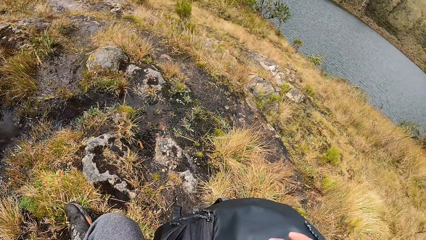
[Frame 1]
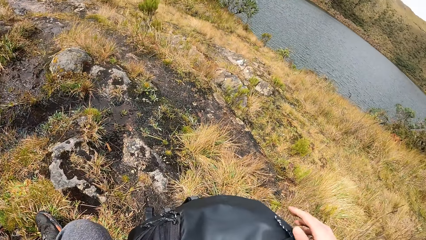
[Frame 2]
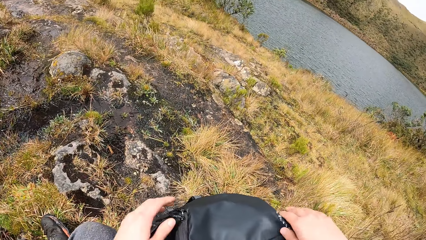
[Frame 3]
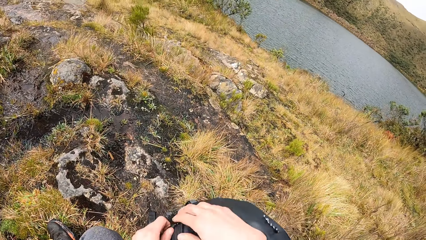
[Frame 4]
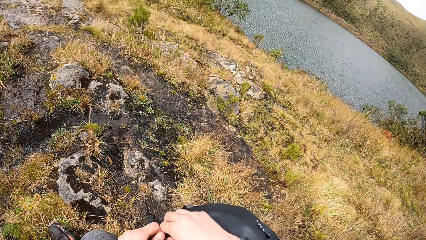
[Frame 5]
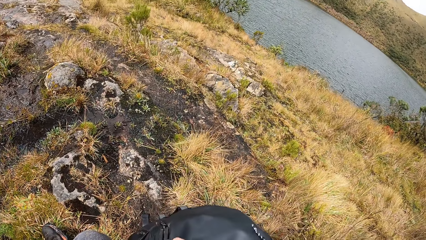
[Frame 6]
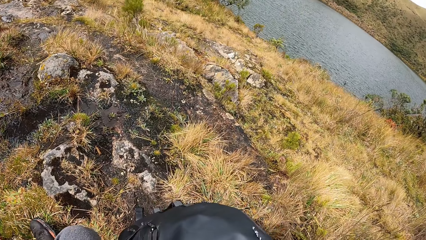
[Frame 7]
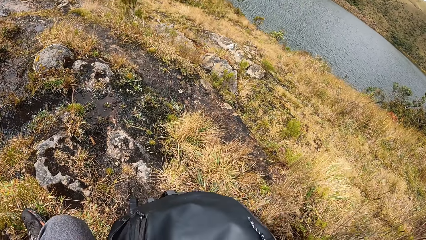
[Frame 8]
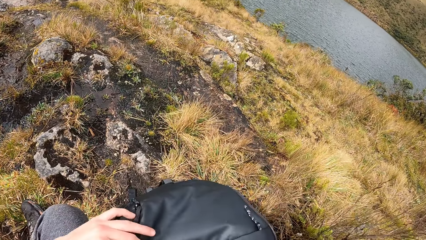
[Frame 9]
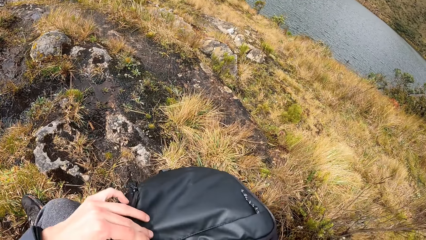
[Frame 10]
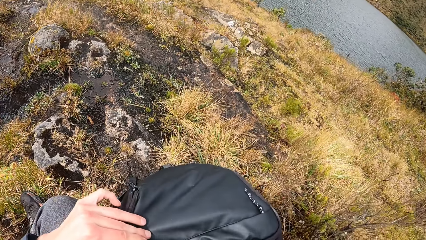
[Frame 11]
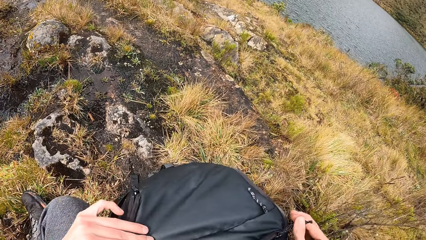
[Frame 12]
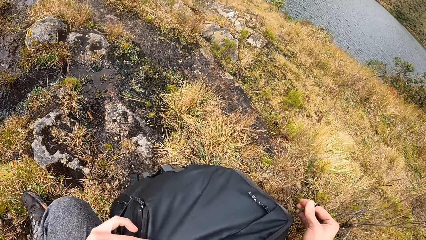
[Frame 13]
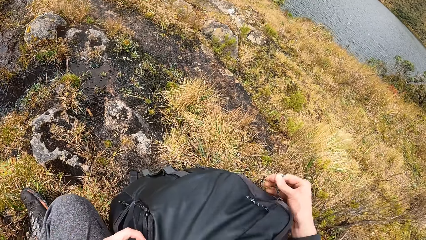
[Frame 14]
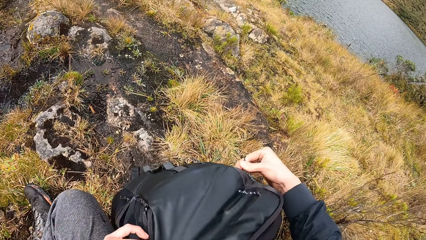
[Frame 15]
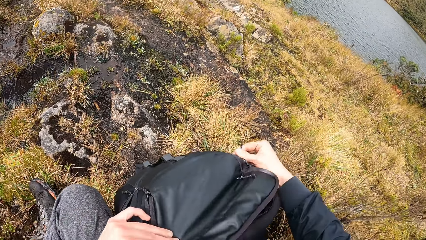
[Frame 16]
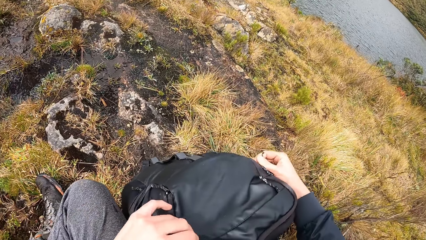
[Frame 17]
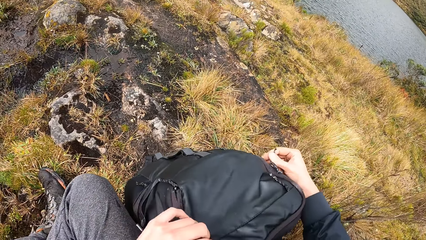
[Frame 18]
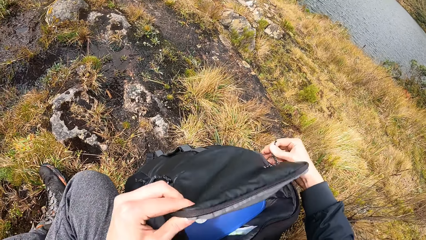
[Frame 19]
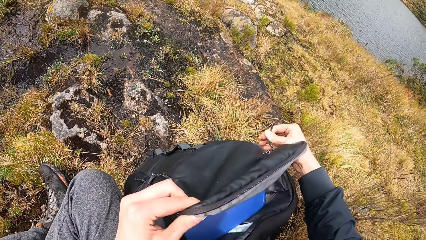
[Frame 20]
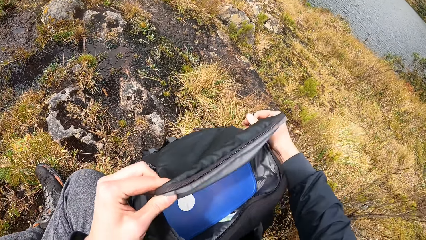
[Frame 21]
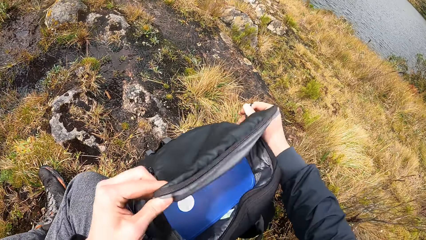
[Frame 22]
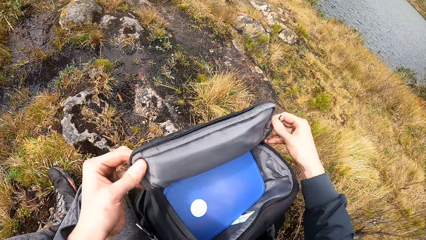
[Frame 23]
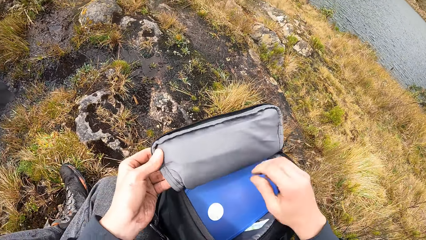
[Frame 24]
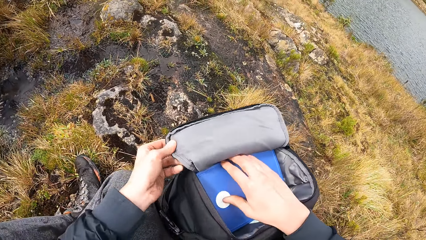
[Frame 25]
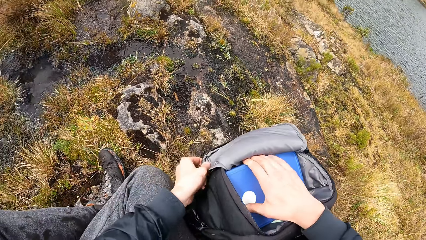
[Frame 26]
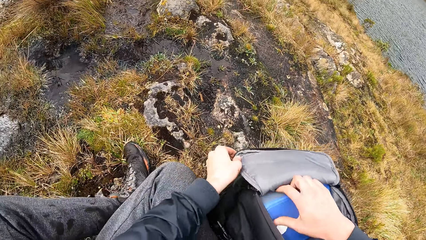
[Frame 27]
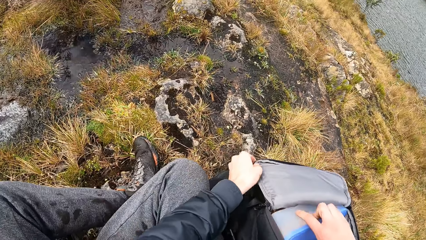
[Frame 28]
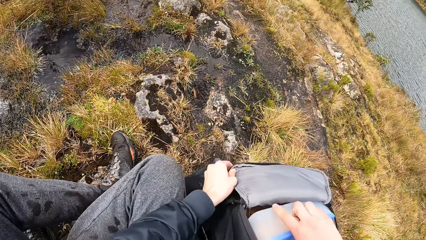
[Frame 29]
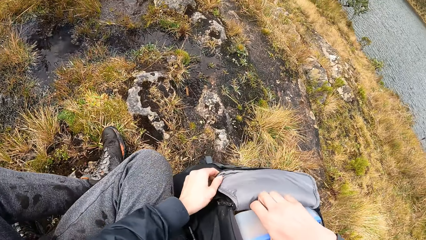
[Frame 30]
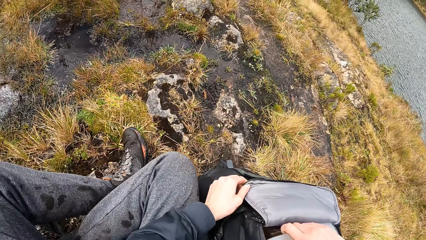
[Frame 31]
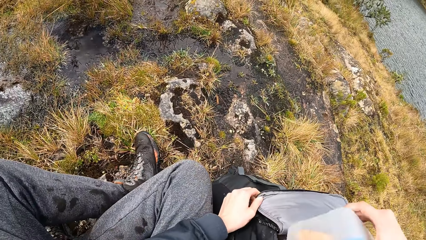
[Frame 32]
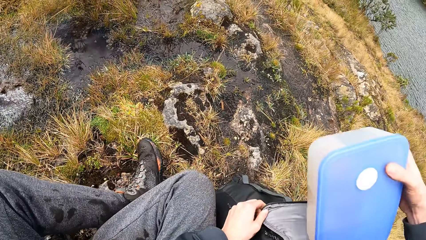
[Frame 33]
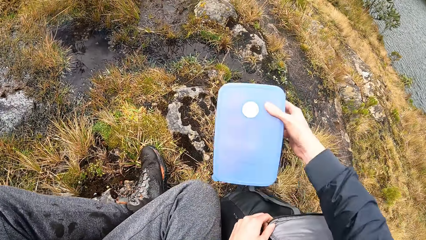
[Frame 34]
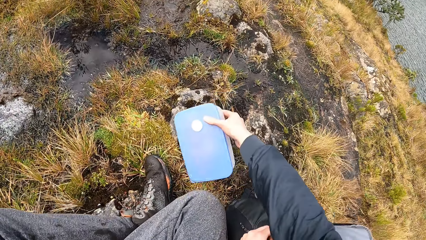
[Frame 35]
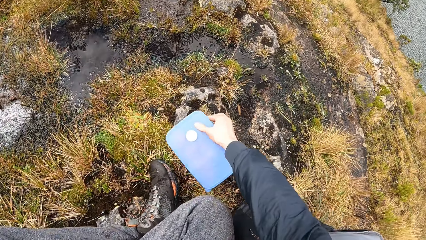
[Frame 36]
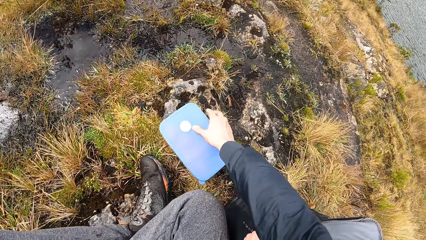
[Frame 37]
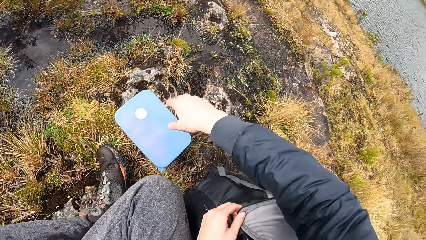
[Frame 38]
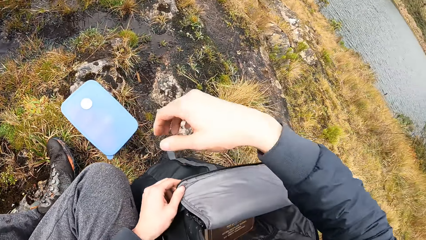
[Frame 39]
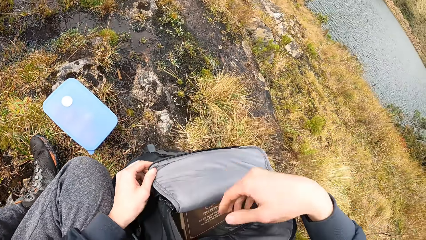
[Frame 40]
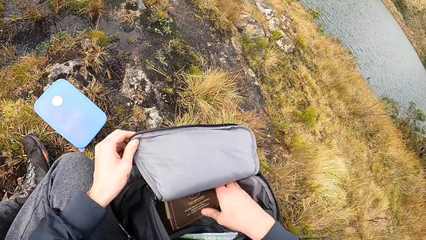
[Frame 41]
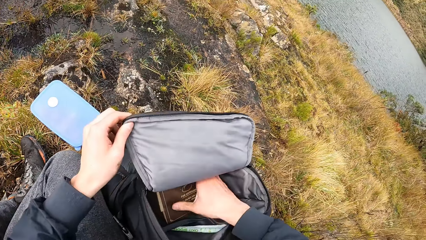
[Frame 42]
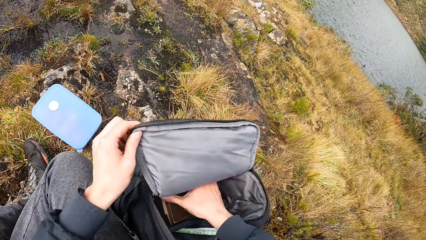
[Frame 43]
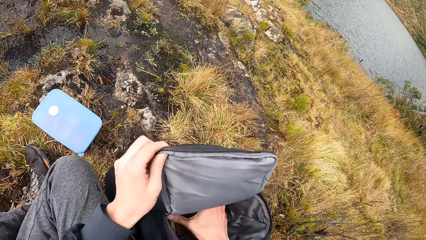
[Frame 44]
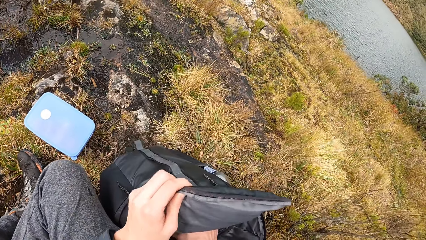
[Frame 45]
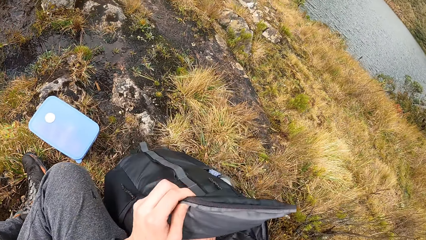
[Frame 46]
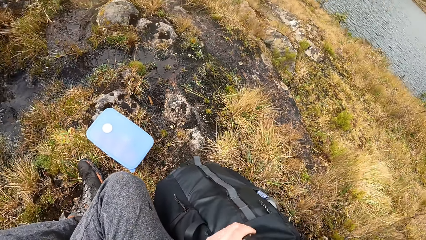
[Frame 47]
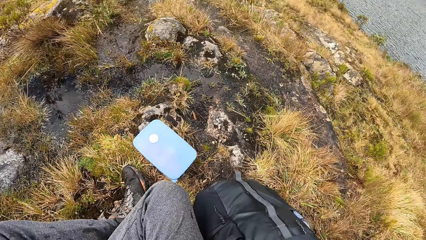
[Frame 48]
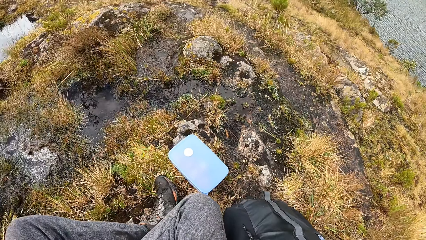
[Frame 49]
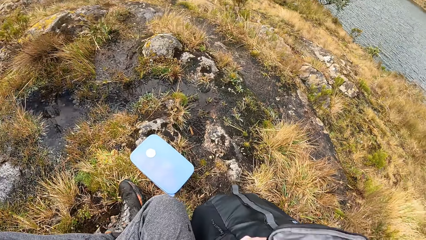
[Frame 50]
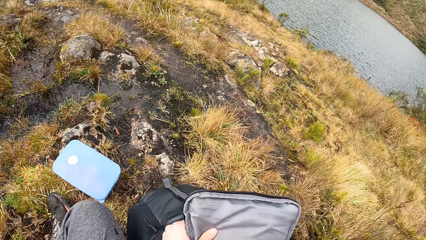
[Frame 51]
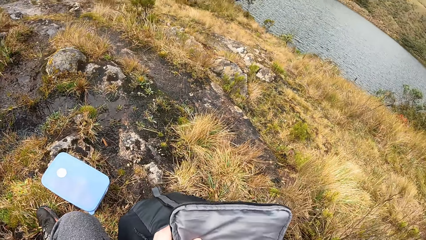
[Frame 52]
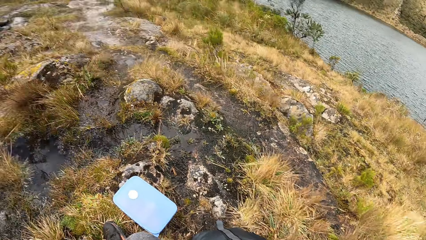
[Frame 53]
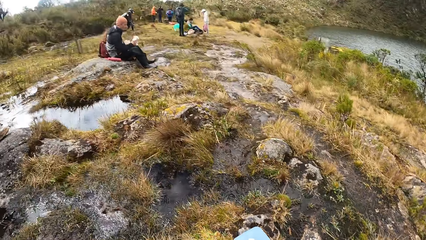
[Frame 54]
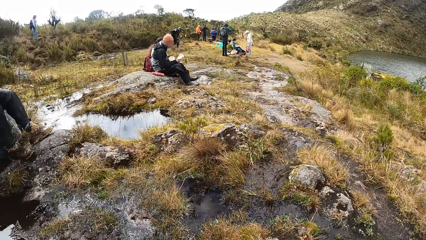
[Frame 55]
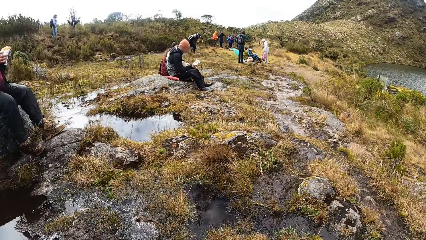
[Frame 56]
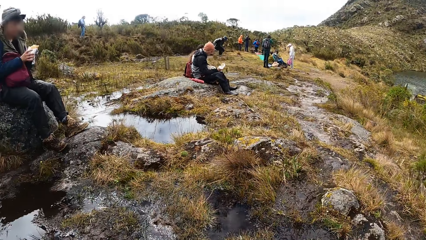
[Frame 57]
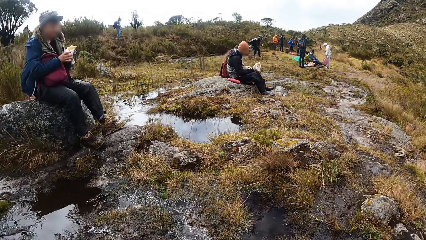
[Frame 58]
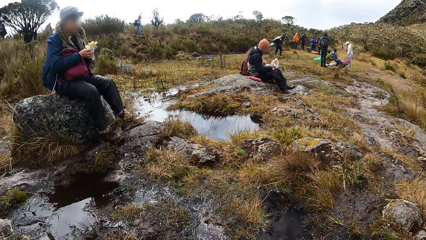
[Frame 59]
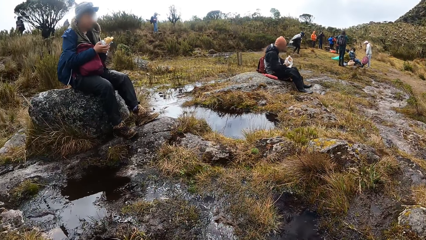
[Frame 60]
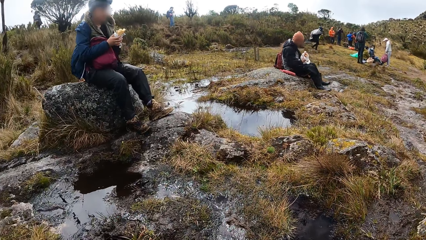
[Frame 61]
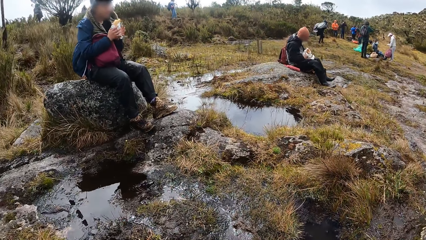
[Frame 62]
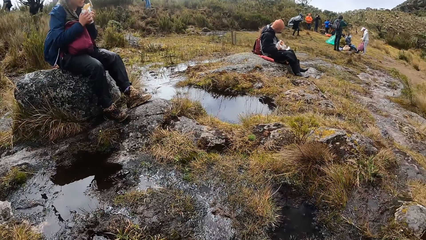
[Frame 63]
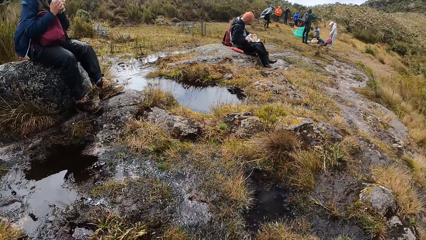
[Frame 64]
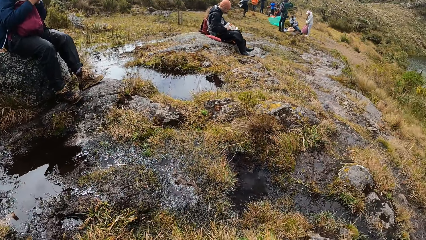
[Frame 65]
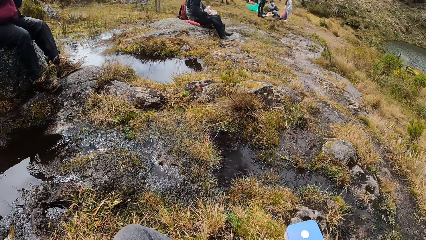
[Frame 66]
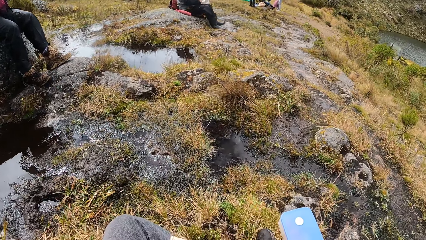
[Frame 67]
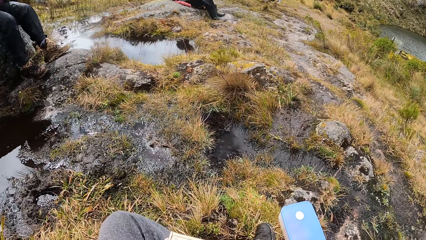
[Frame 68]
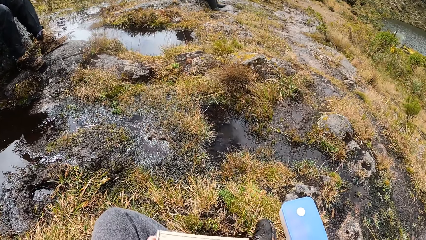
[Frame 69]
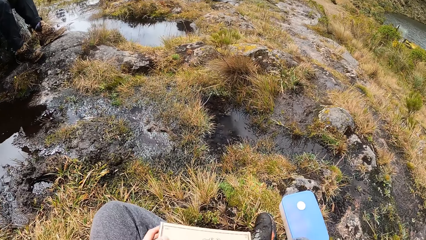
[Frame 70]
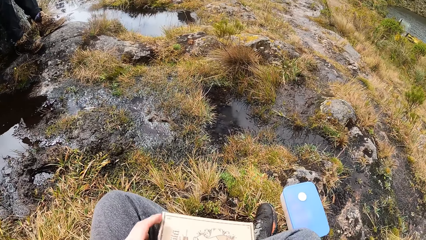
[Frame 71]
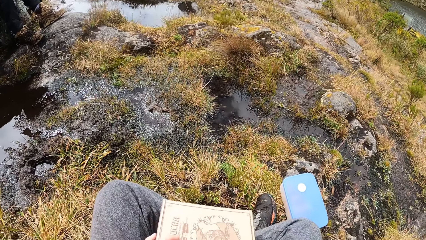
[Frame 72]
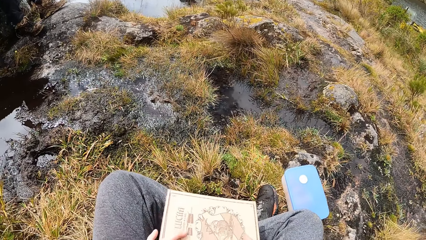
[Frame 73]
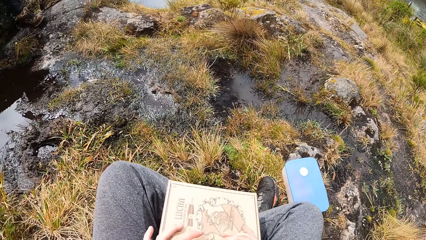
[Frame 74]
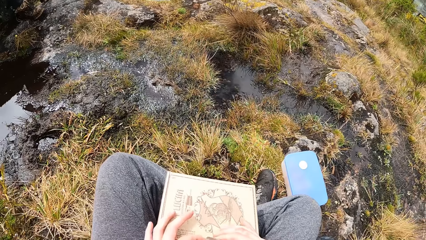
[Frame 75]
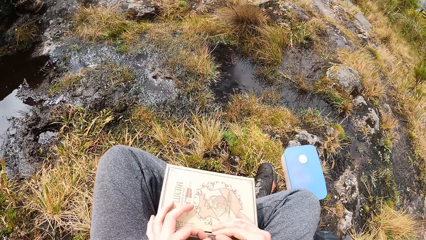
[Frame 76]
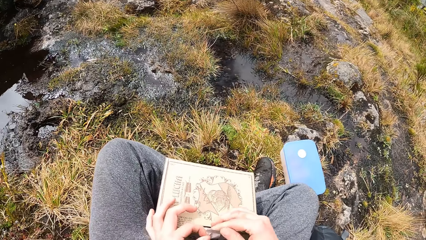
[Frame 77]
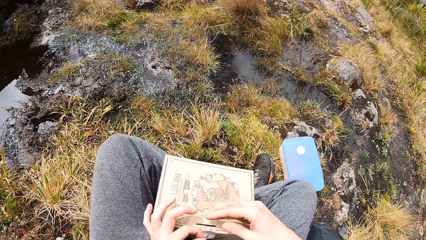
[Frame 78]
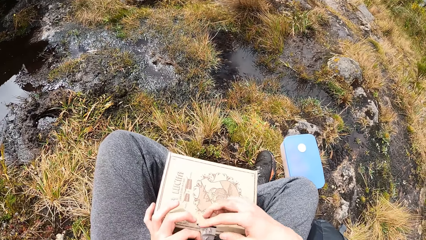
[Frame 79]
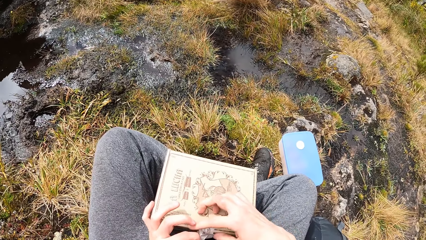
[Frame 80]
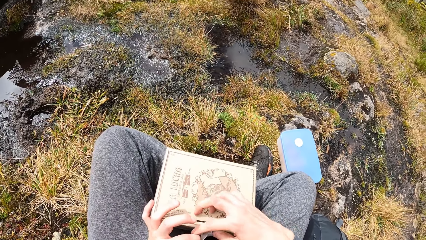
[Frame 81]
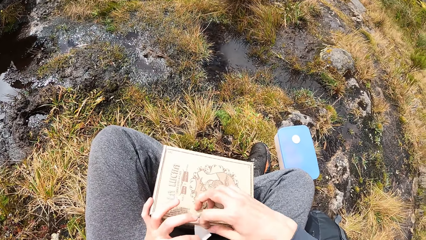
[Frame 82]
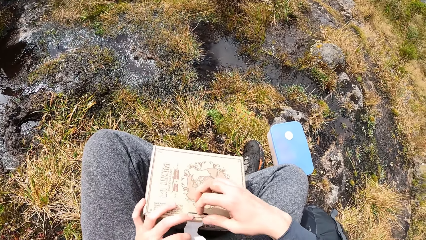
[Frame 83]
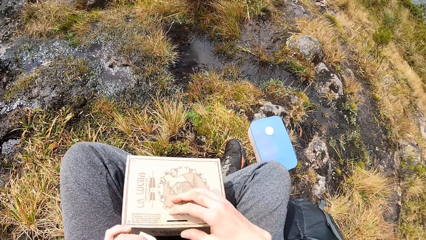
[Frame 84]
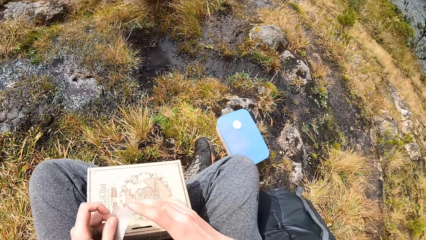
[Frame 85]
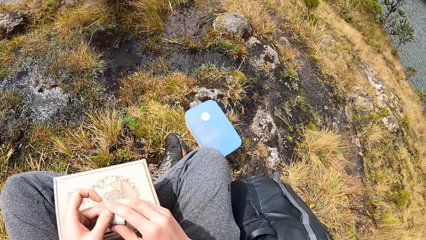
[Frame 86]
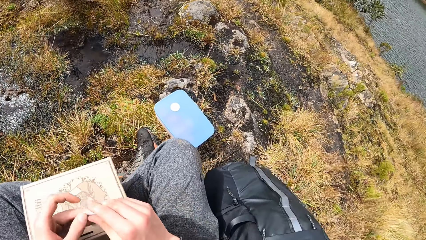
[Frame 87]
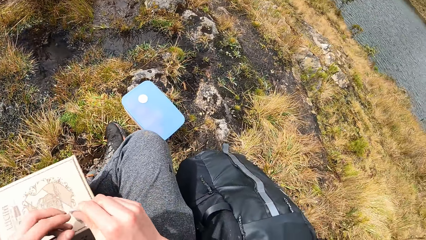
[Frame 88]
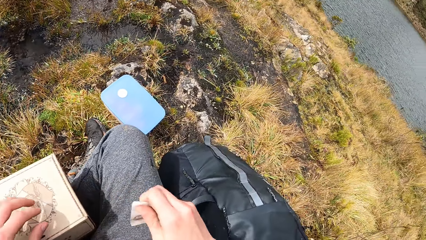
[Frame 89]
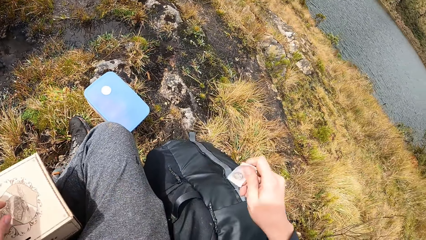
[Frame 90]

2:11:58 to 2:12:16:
The camera wearer opens the bag with both hands. He takes a food pack from the bag in his left hand with his right hand. He drops the food pack on the ground. He touches the carton in the bag in his left hand with his right hand. A woman eats the spring roll with both hands. The camera wearer unseals the carton with both hands.
